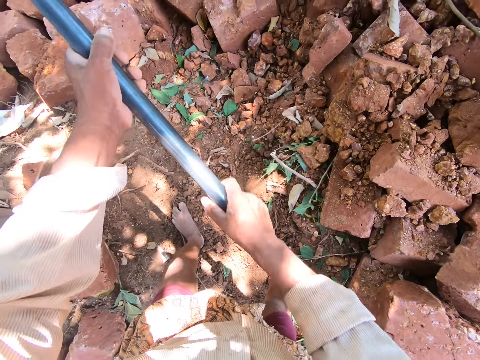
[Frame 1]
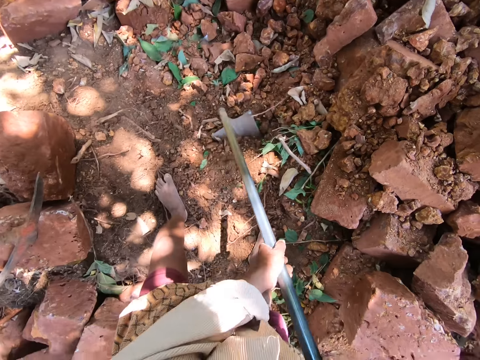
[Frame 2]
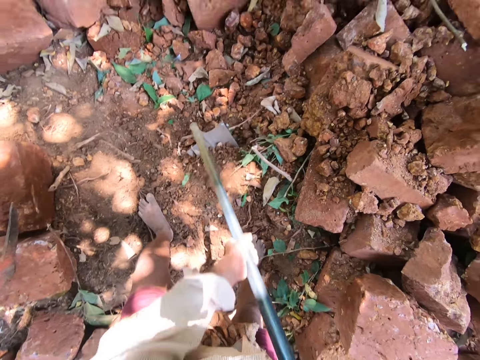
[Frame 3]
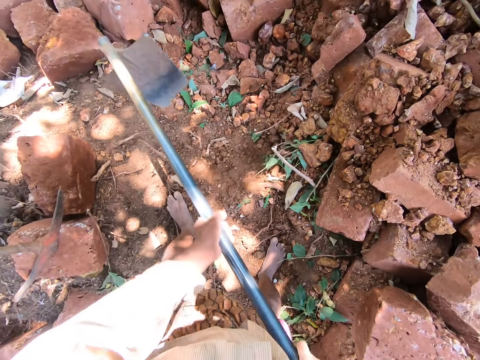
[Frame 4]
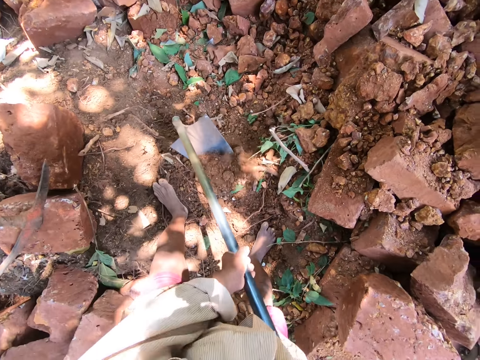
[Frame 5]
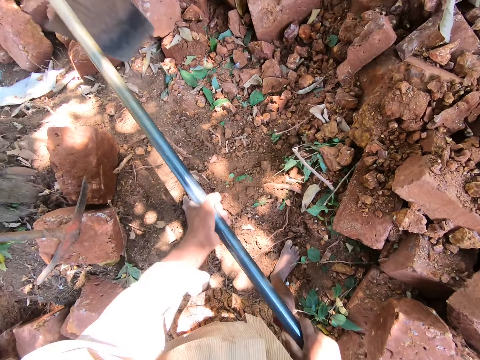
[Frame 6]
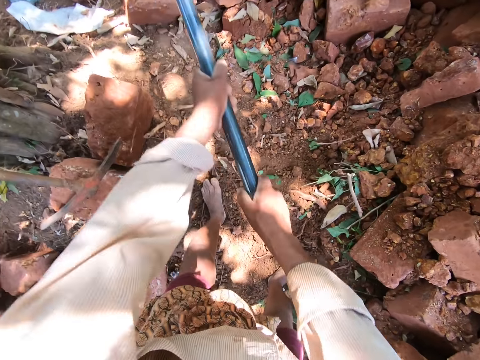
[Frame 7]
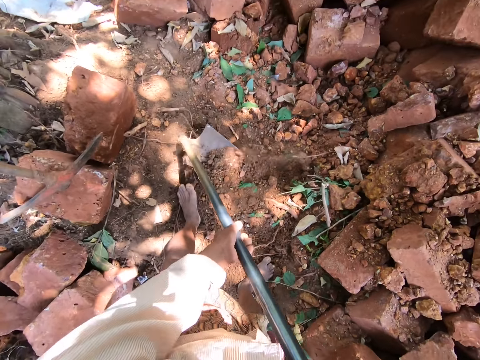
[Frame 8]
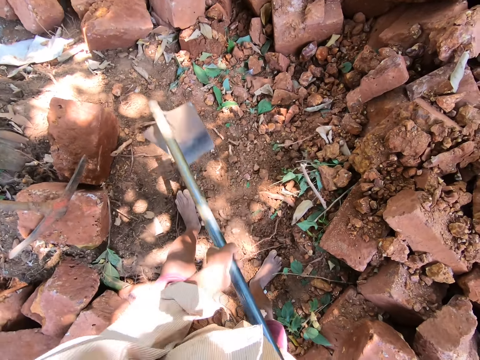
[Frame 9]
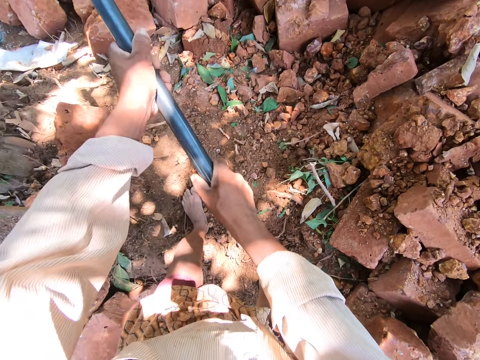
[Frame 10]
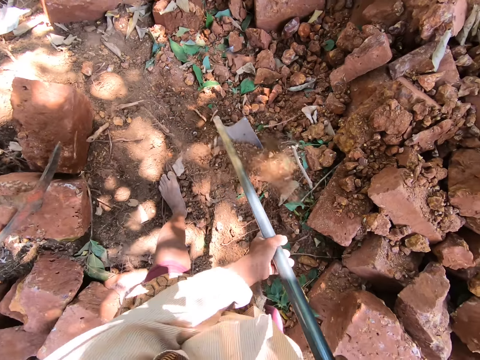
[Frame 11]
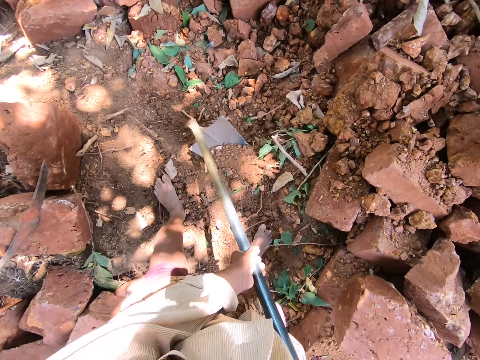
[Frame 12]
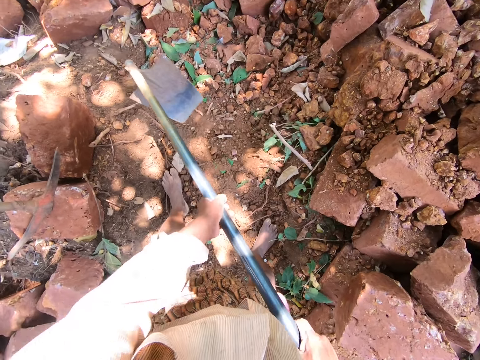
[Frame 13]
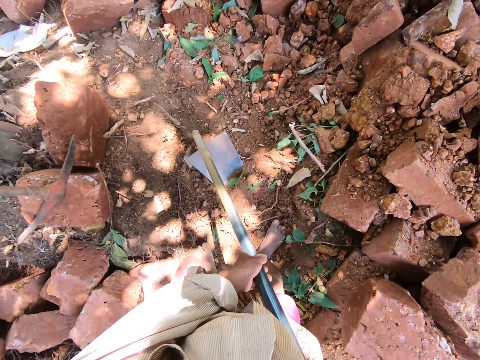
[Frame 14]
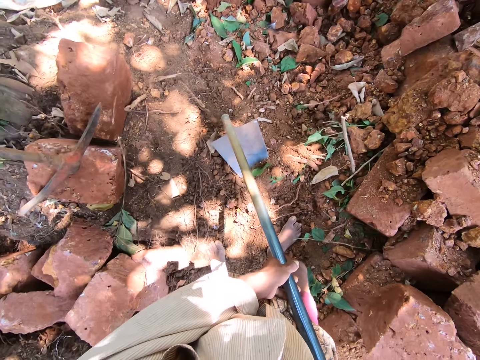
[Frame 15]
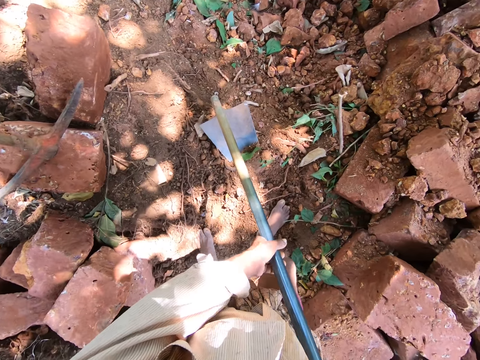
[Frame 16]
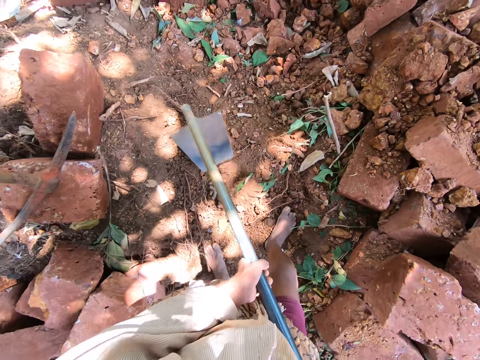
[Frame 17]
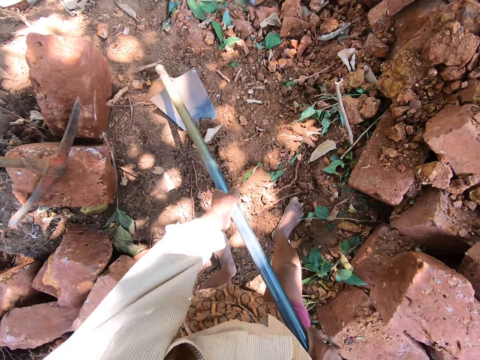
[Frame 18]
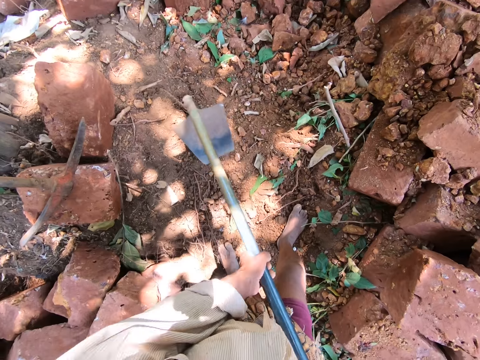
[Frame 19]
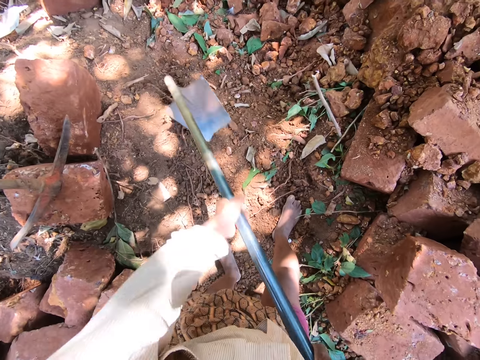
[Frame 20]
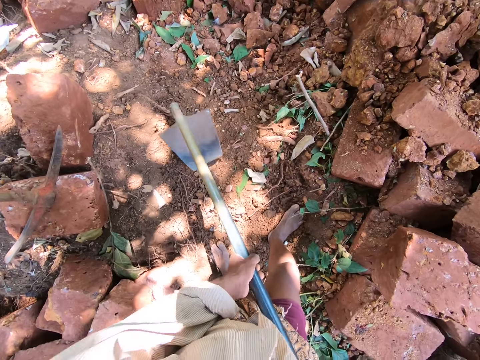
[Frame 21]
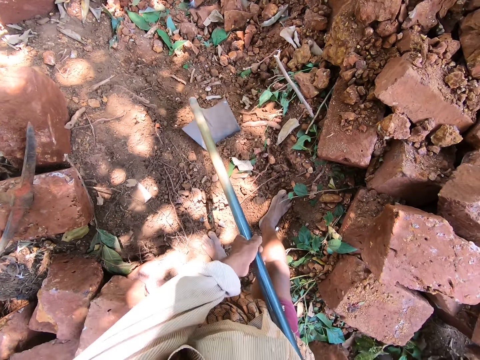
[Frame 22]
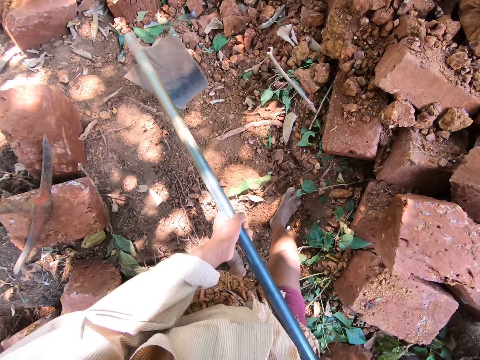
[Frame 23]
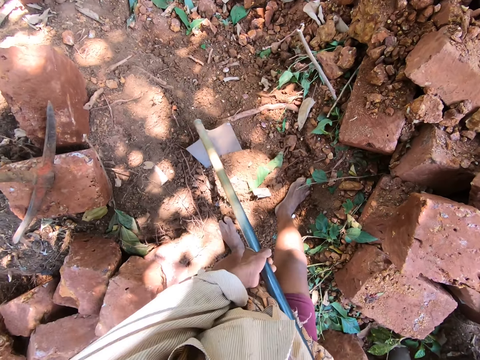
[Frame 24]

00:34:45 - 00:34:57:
The camera wearer stares around. They dig the ground.

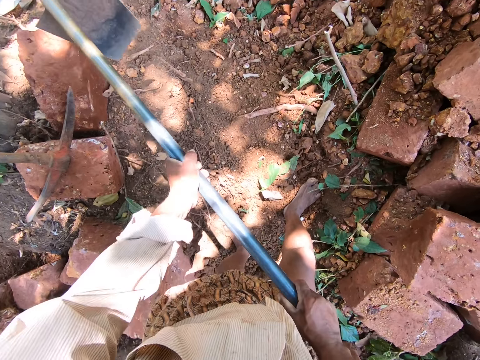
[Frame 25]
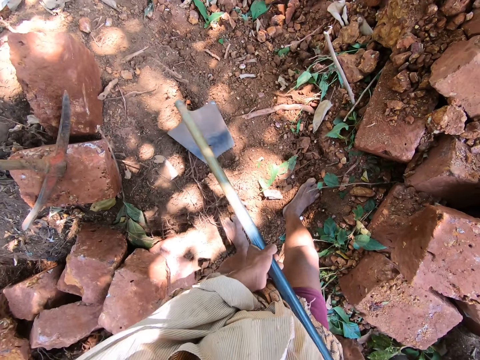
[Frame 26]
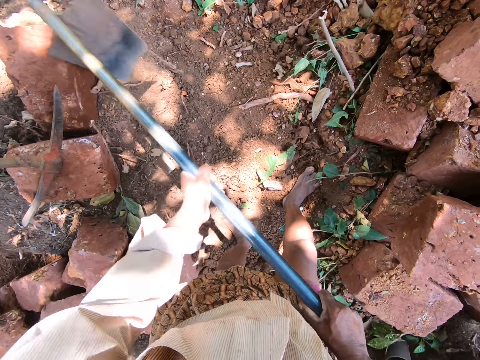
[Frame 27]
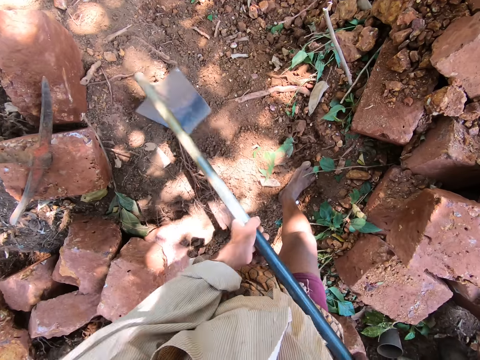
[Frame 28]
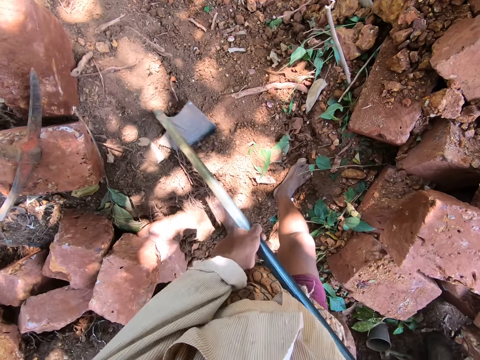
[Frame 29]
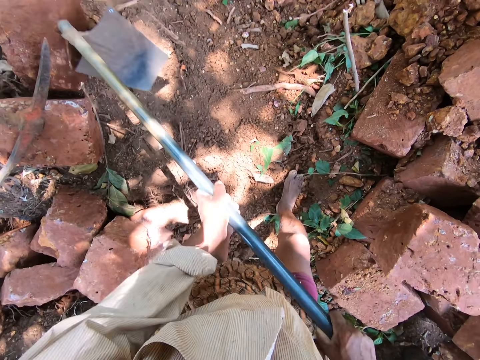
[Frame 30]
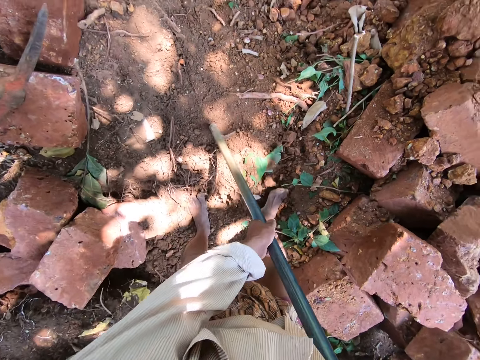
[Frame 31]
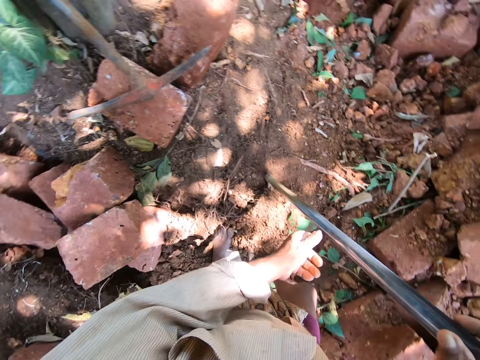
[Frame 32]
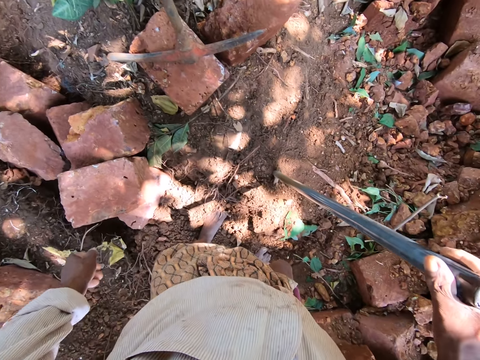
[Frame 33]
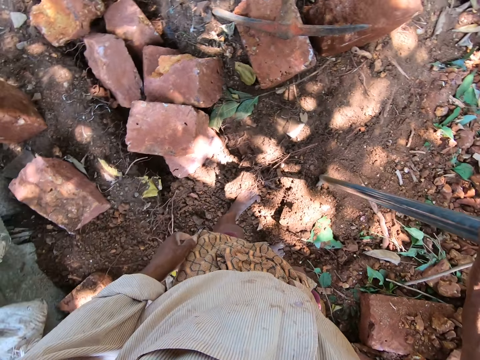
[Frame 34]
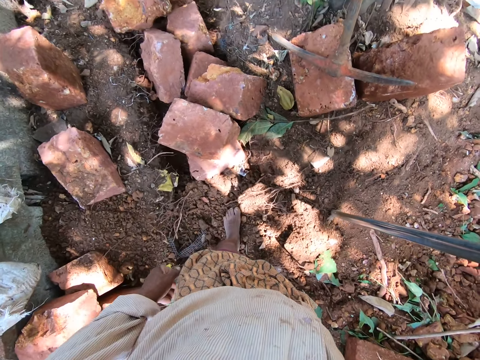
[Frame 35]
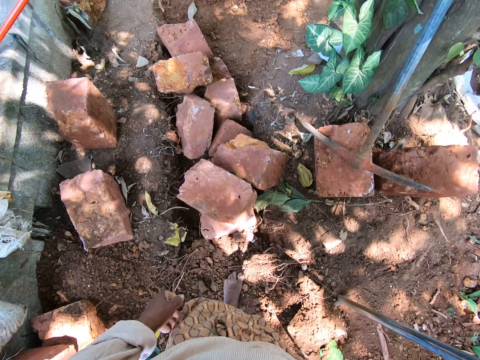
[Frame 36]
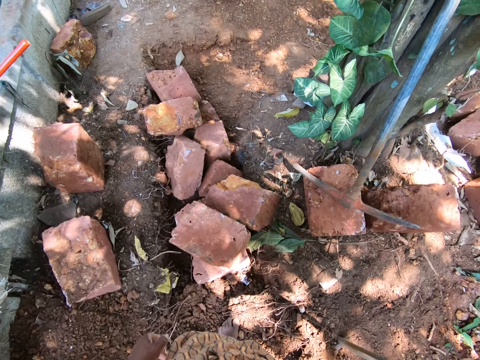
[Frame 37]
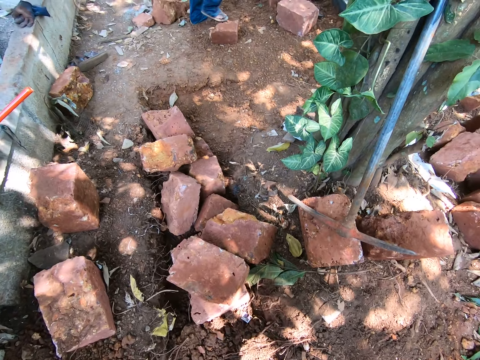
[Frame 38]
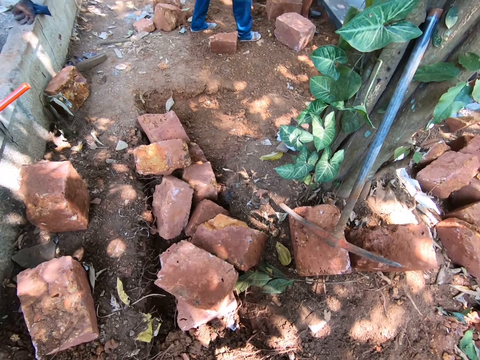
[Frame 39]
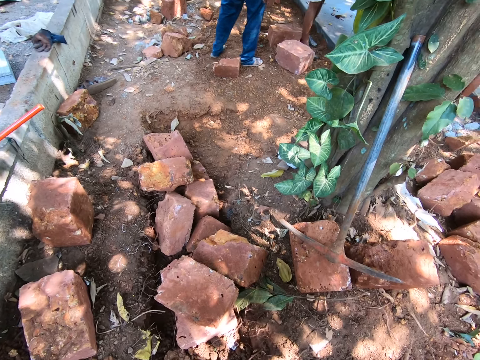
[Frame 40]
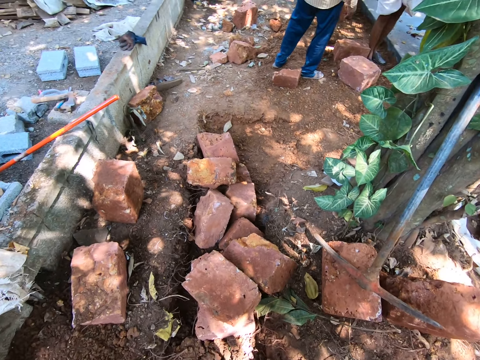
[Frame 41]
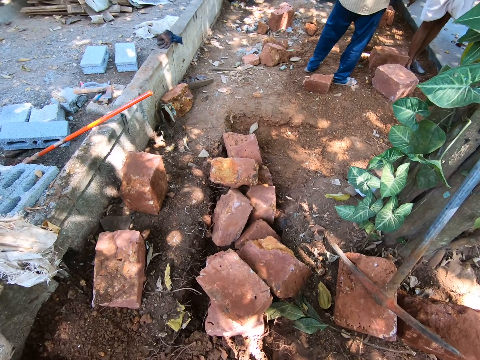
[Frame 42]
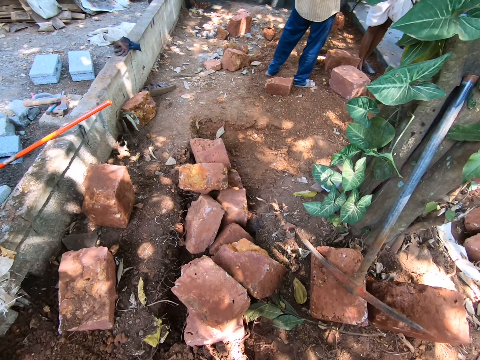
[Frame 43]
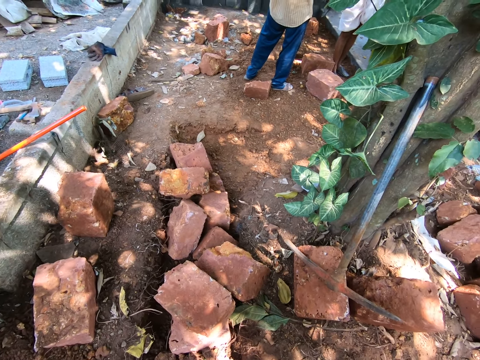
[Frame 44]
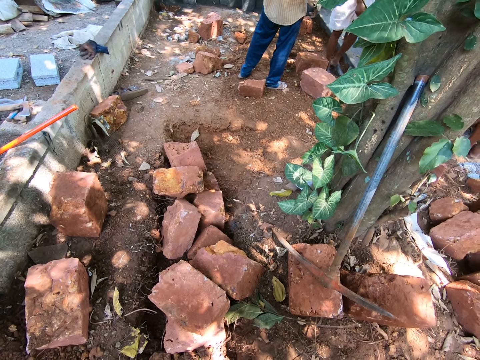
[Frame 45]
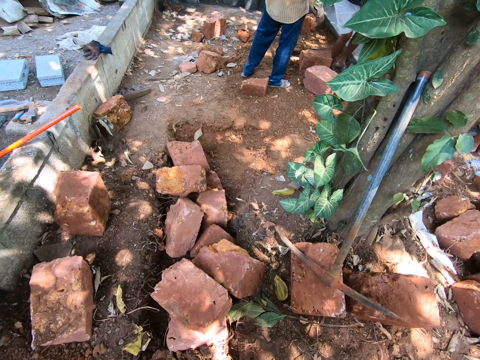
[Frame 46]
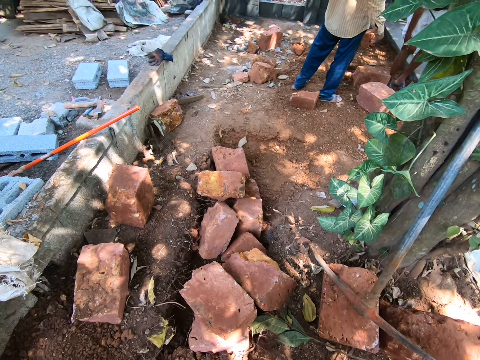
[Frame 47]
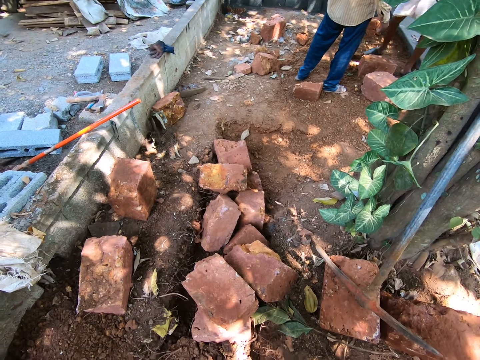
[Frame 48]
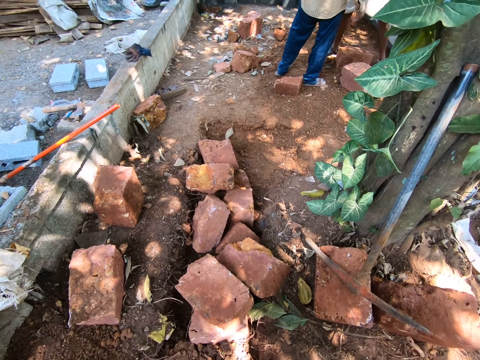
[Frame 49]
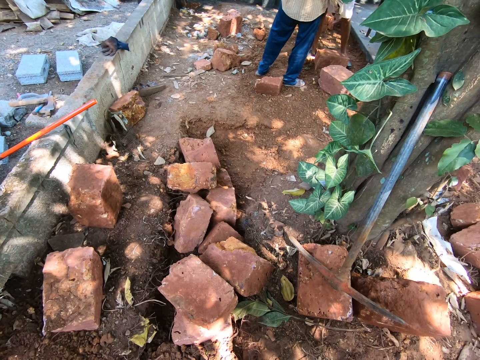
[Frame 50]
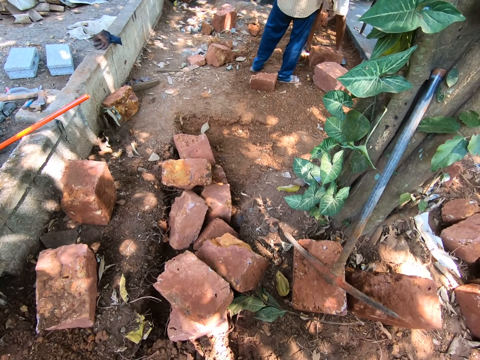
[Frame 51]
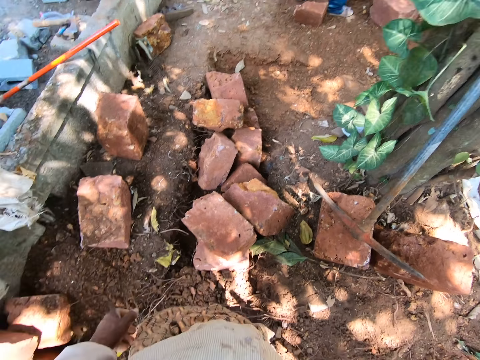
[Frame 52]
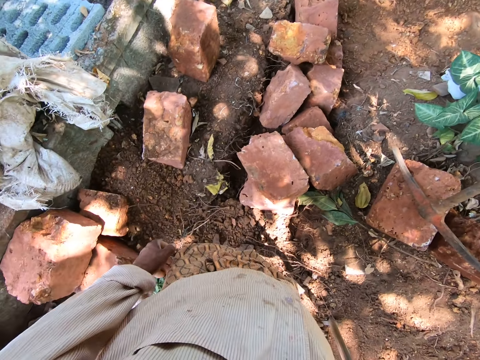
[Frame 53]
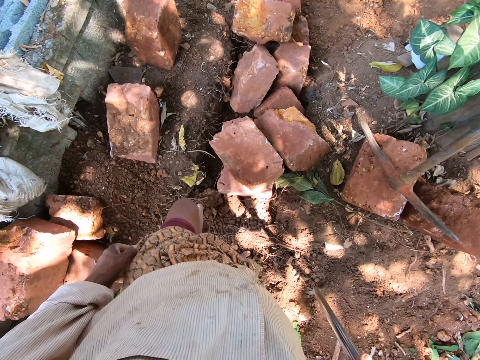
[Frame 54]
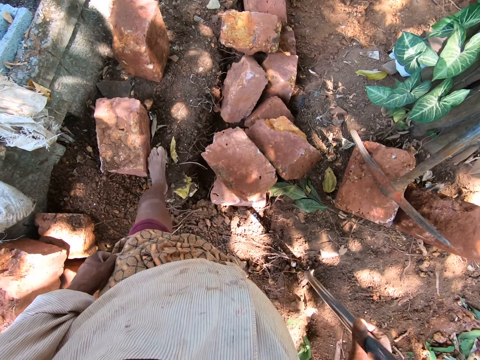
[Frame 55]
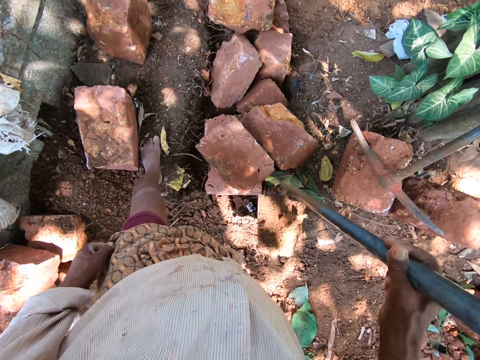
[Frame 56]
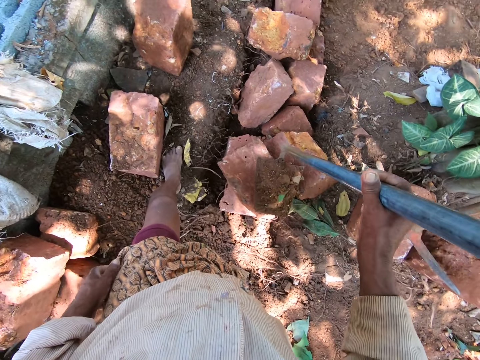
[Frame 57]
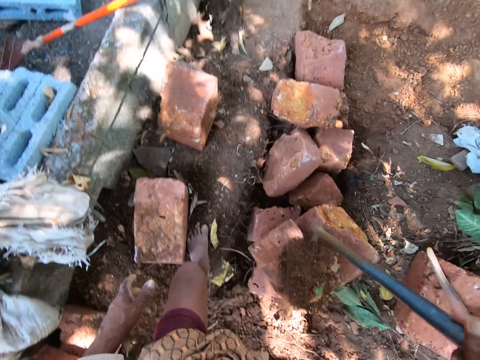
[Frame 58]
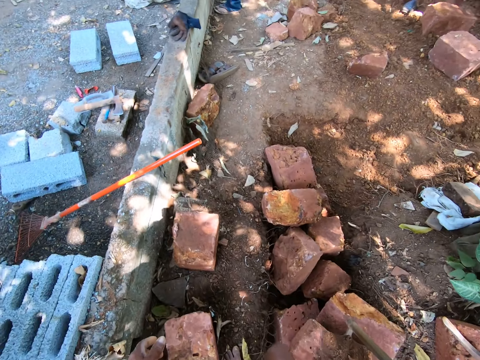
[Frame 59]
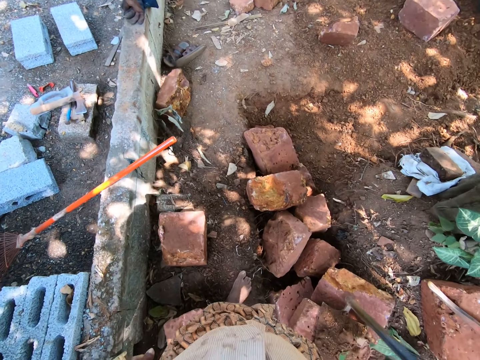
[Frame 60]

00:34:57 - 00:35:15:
The camera wearer packs sand from the ground with the hoe in his hands. He holds the hoe to the ground with his right hand. He looks around. A man interacts with another man. The other man gesticulates with his hands. The camera wearer lifts the hoe from the ground with his right hand. He moves around. He places the hoe on a brick block with his right hand and lifts the hoe from the brick block with his right hand.
